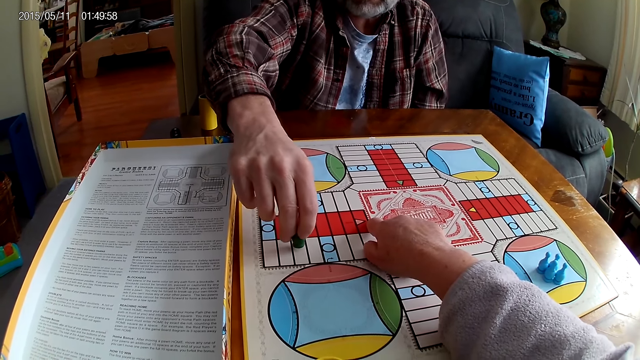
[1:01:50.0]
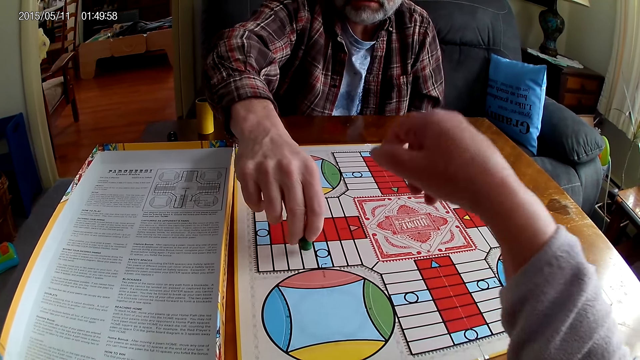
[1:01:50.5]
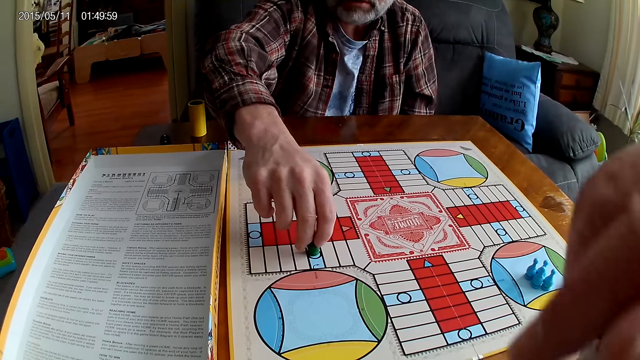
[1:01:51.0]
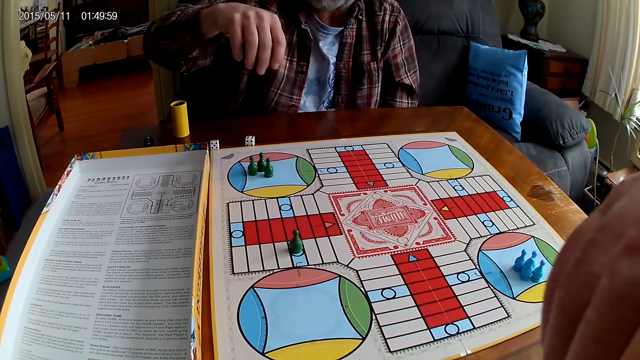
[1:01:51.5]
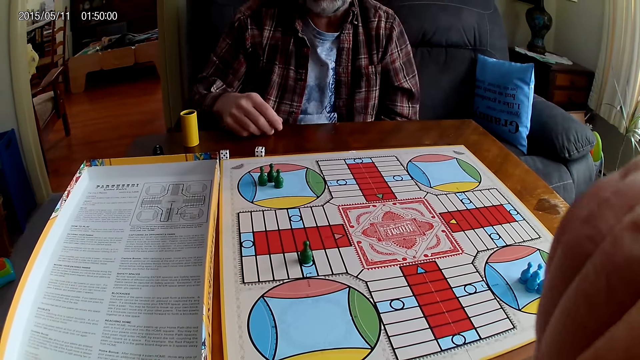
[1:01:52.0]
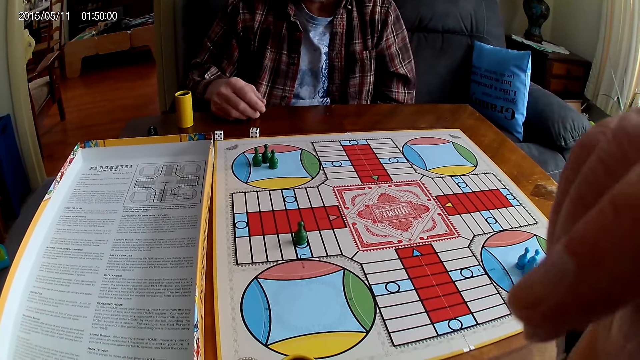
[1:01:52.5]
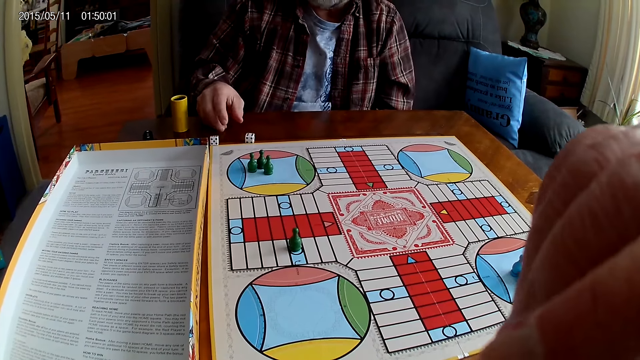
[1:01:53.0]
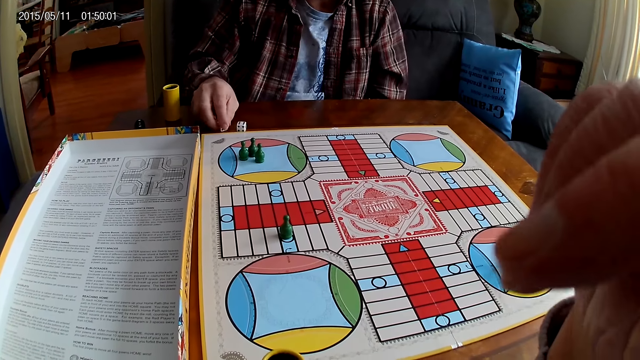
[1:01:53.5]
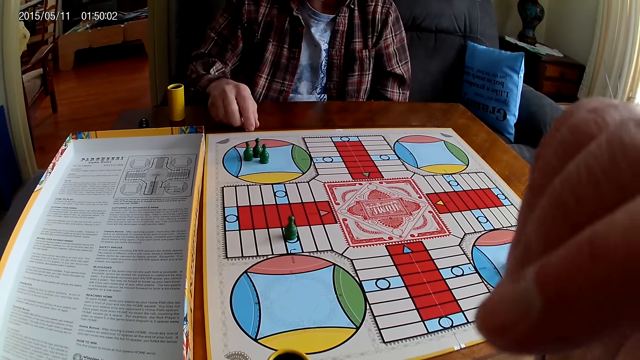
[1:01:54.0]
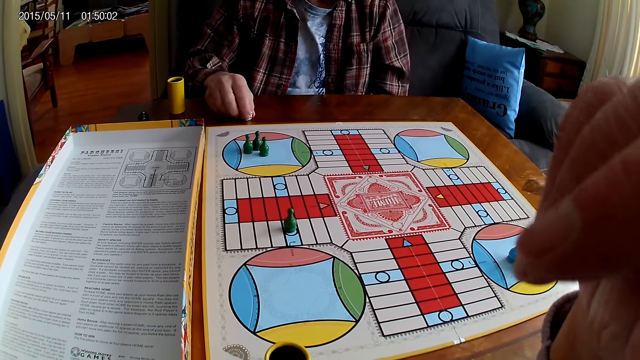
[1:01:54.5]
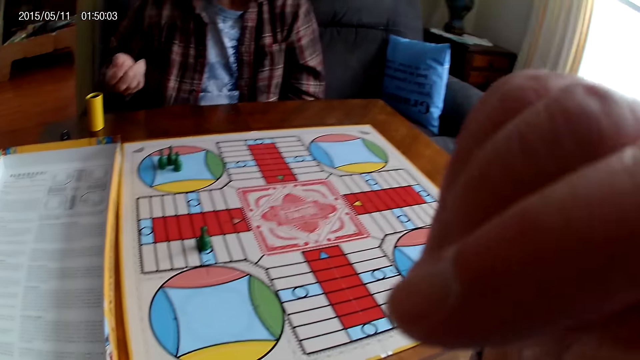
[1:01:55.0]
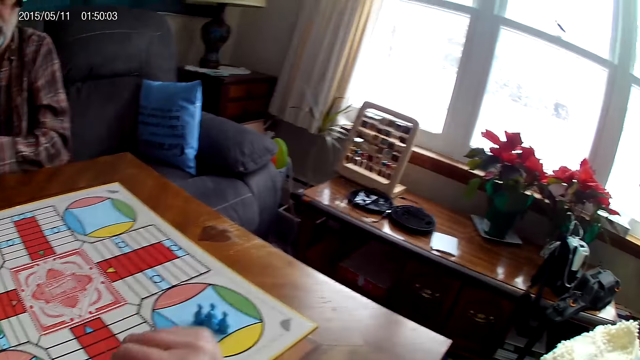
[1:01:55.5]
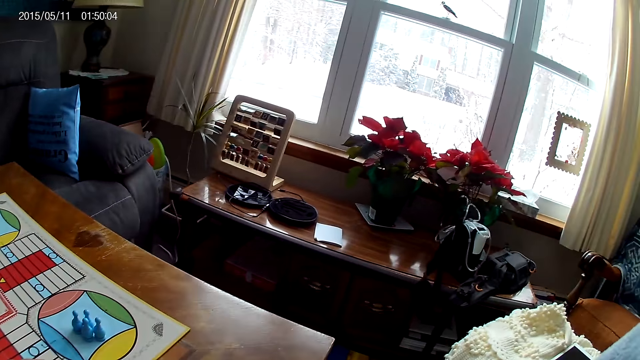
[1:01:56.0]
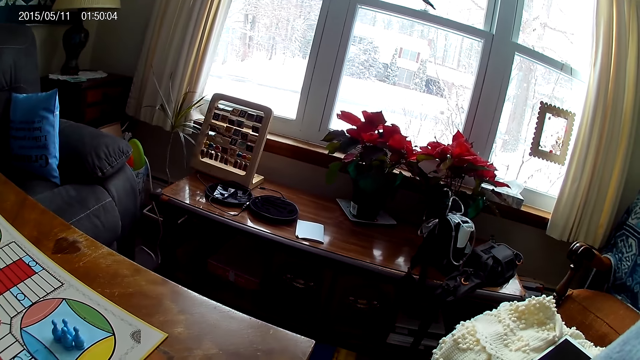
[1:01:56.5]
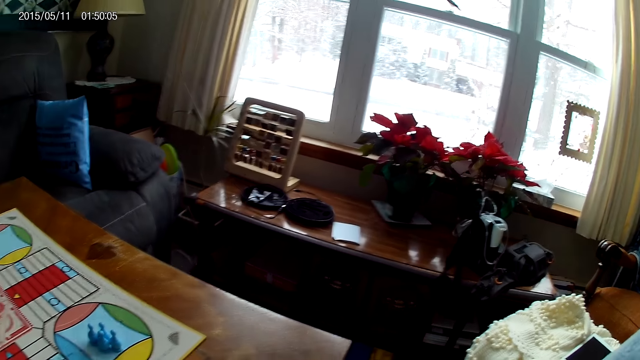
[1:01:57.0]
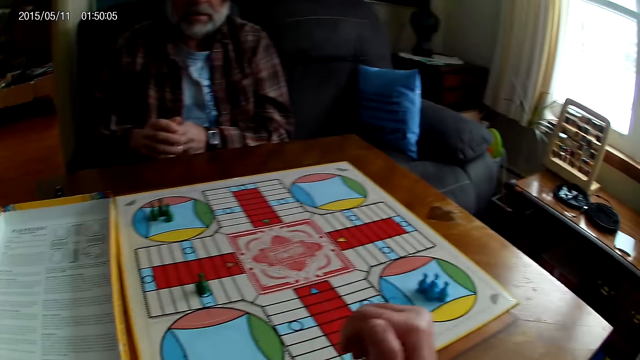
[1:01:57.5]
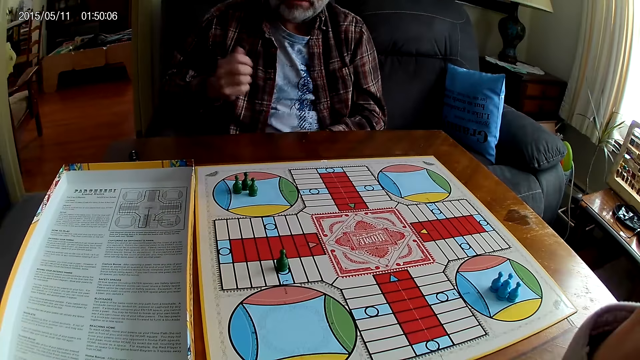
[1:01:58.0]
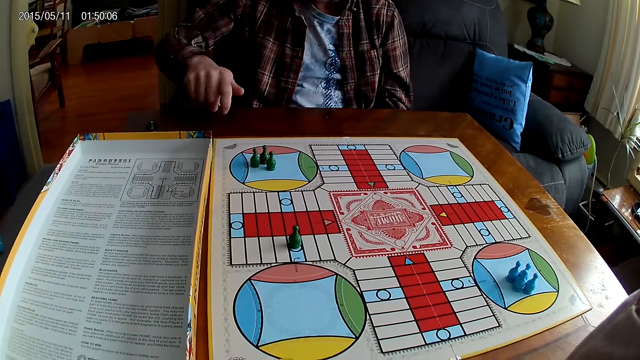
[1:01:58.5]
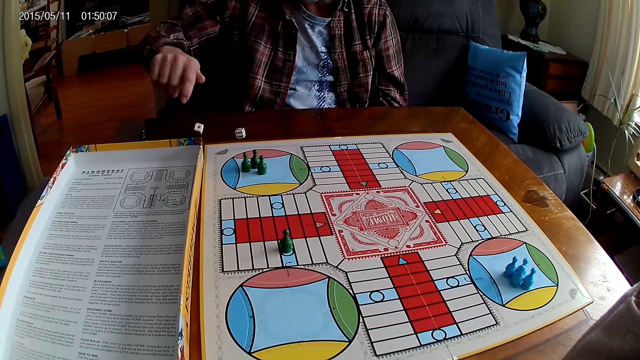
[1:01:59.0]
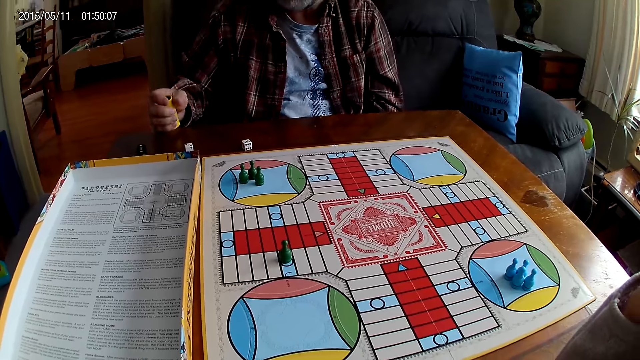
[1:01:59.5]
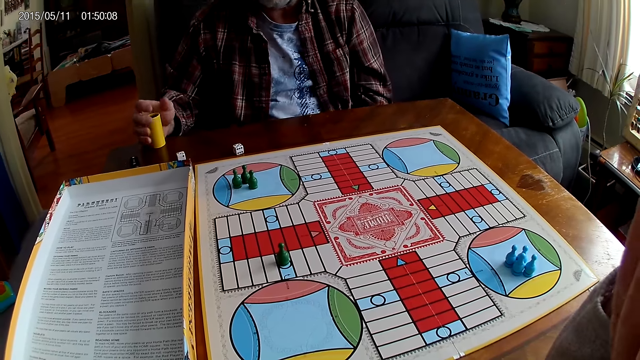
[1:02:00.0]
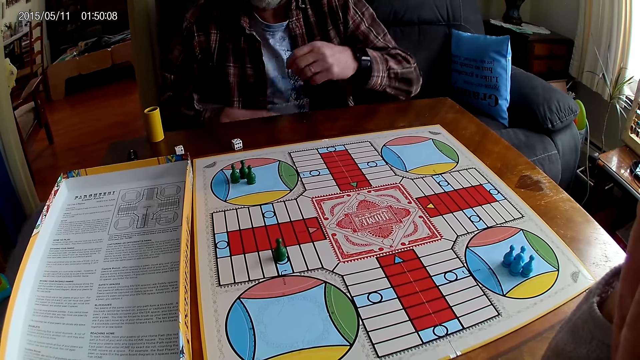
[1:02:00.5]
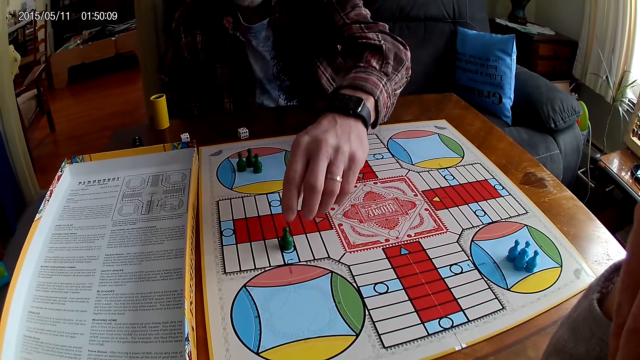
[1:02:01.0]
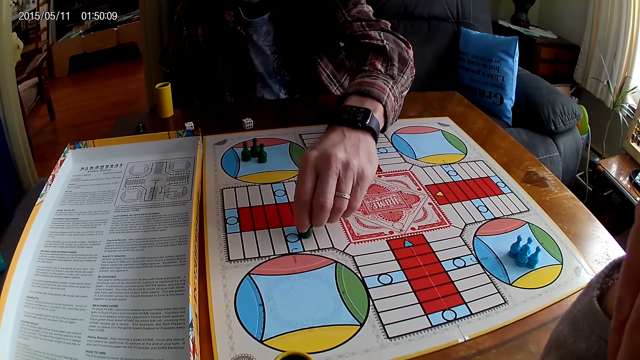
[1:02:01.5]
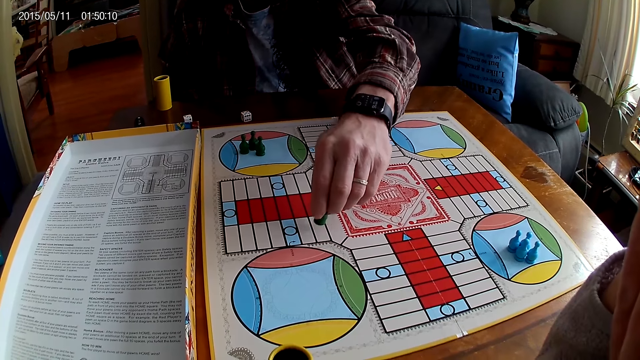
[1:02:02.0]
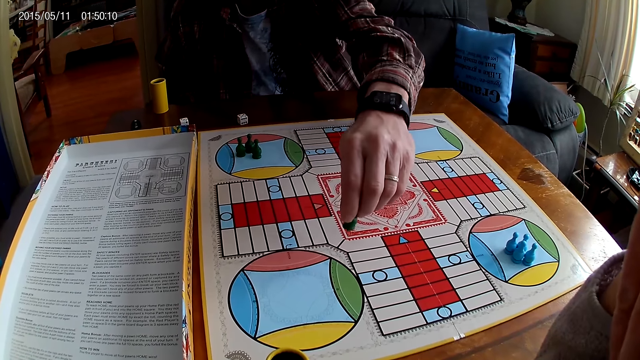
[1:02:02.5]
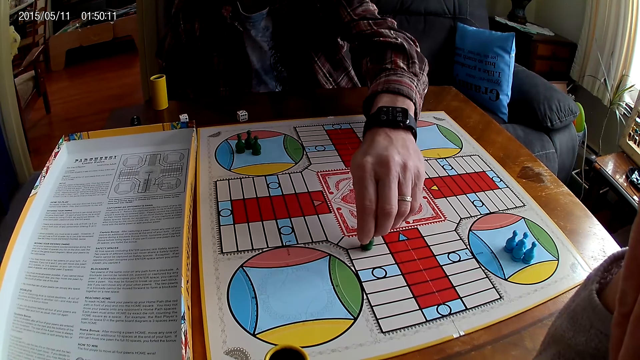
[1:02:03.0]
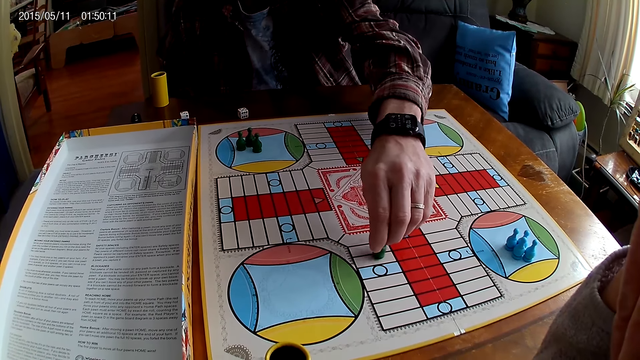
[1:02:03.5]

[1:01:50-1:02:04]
A man moves a Ludo pawn. The camera wearer stares at the board. The man places the Ludo pawn on the board. The man takes the dice from the Ludo board with his right hand. The camera wearer touches their nose with their right hand. The man stares at the board. The camera wearer stares around the room. The man puts the dice in the container, holds the dice shaker and shakes the dice shaker. The camera wearer stares at the board. They play Ludo. The man pours the dice on the table and places the dice shaker on the table. He picks up the Ludo pawn and moves chess on the board.

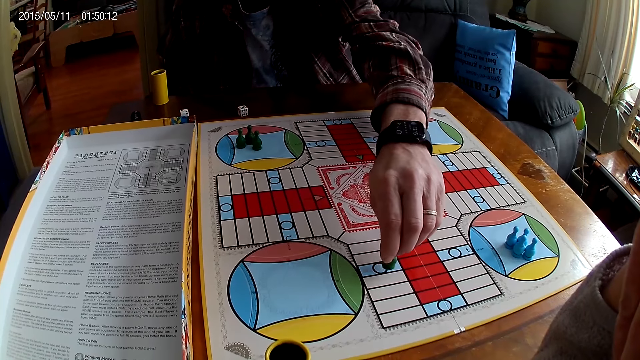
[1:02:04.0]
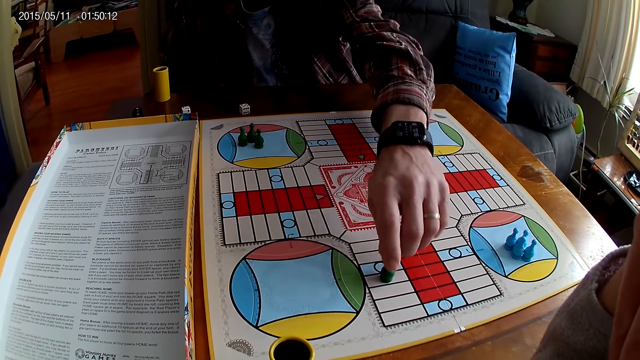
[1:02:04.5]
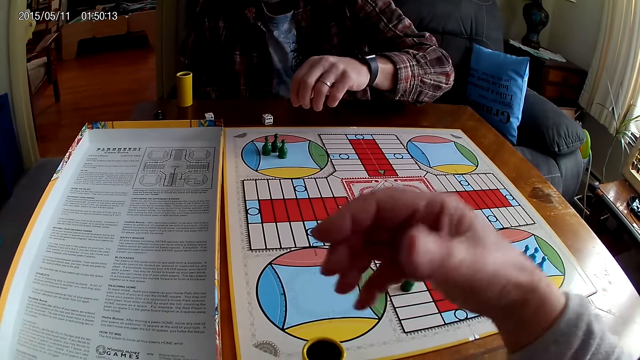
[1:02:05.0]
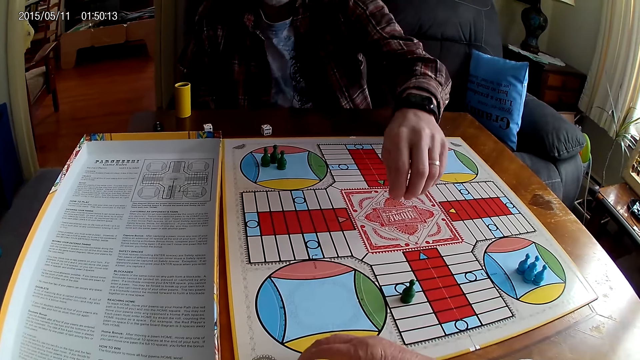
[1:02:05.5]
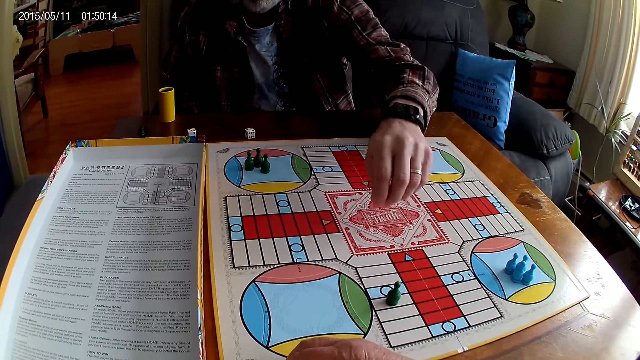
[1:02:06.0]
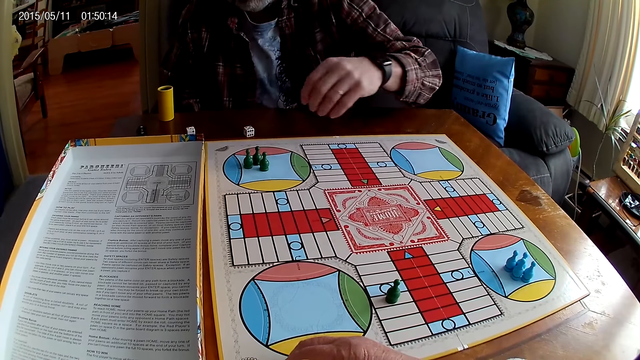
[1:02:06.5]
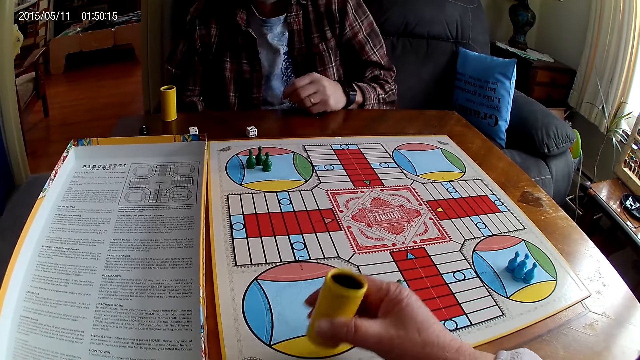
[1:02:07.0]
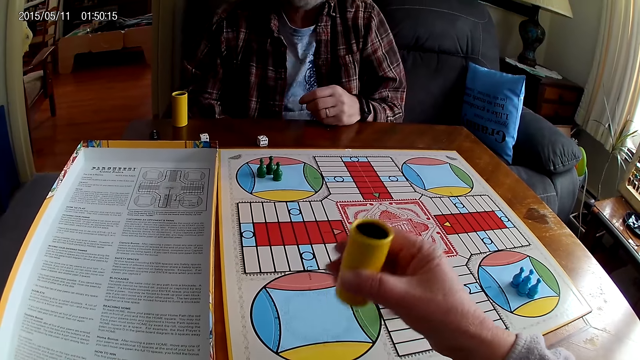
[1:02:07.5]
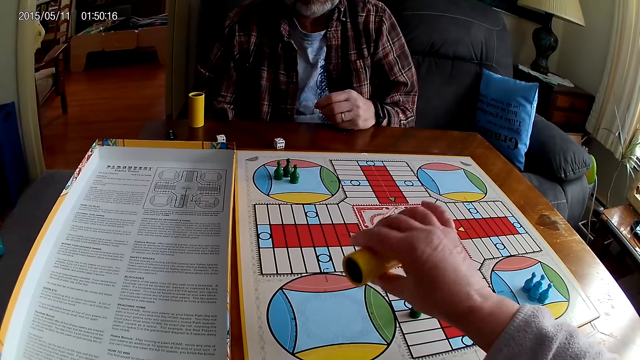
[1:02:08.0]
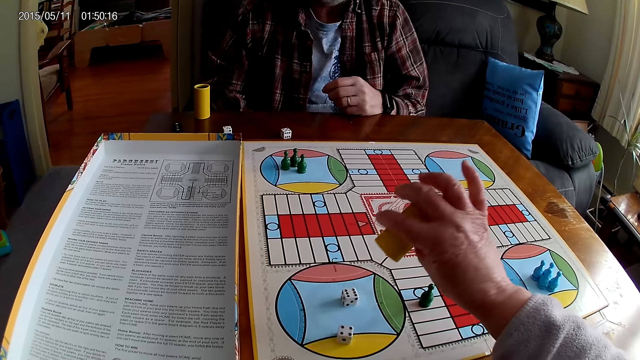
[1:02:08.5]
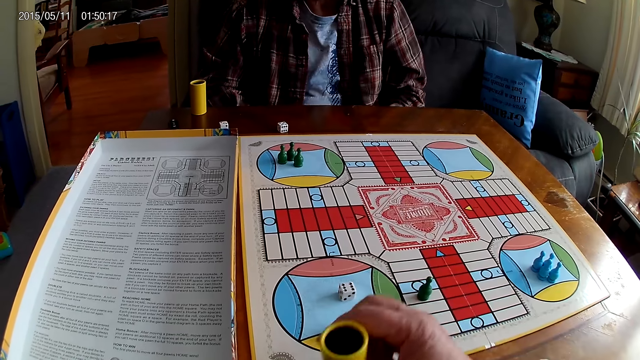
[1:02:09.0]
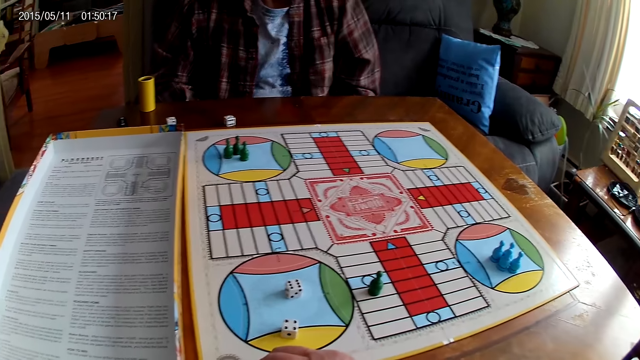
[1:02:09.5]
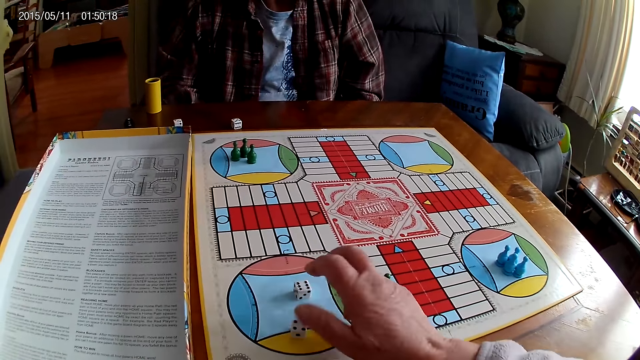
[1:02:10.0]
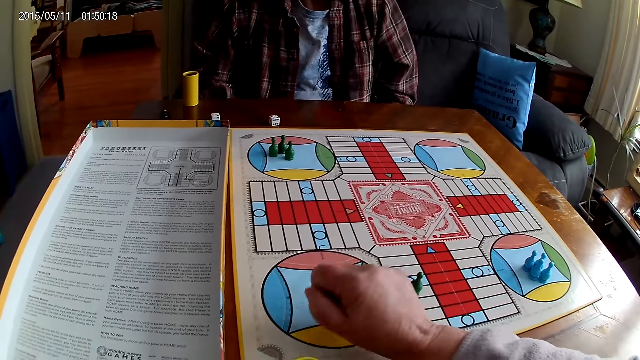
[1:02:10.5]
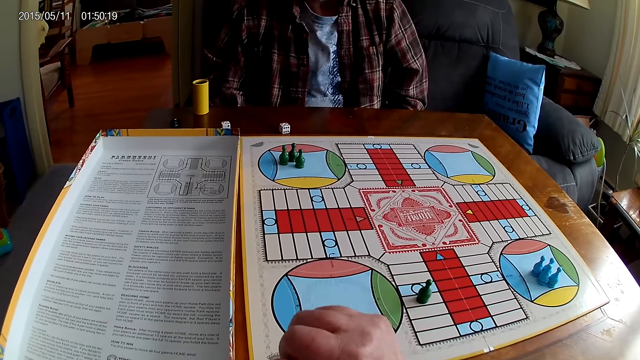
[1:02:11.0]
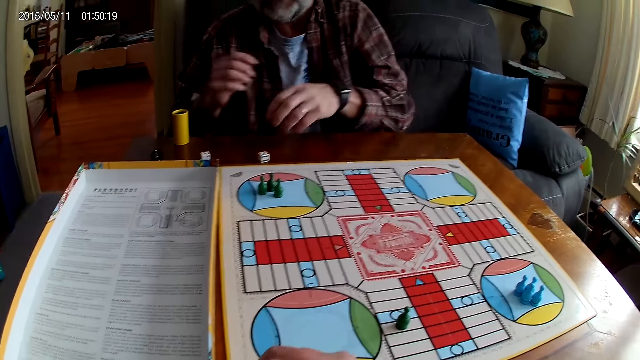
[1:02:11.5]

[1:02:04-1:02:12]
A person places a Ludo pawn on the board. The camera wearer picks up a dice shaker. The person stares at the board. The camera wearer shakes the dice shaker. They play Ludo, pour the dice on the board, and place the dice shaker on the board. They take the dice from the Ludo board with their right hand and put the dice in the container.
